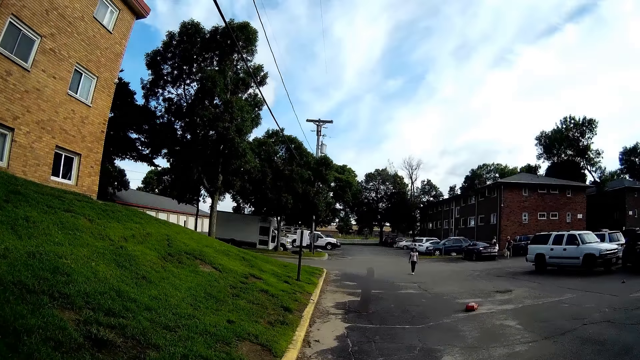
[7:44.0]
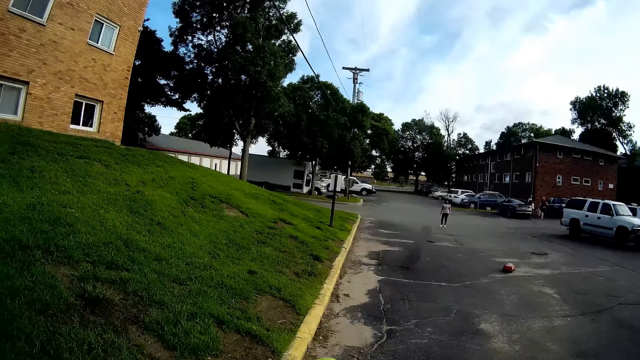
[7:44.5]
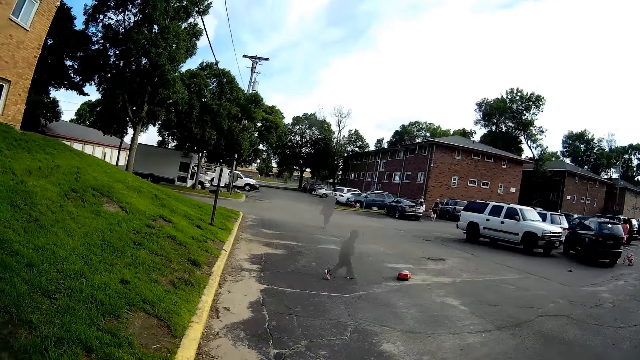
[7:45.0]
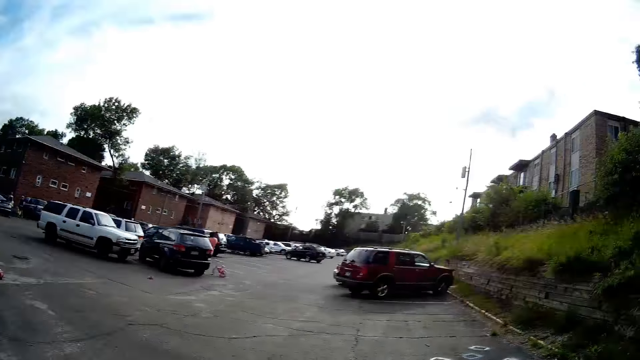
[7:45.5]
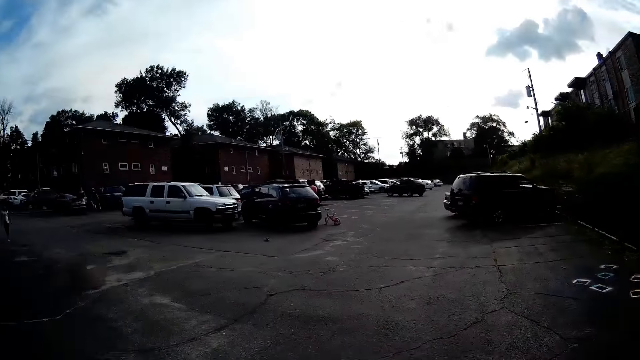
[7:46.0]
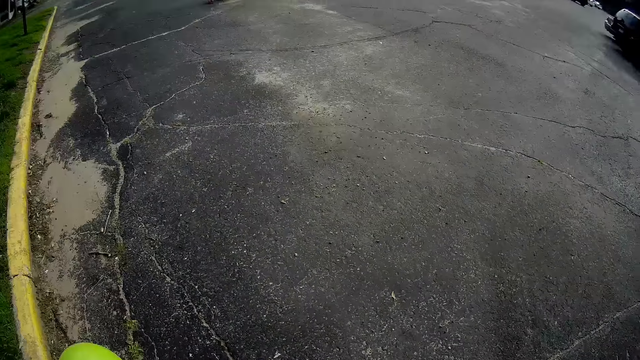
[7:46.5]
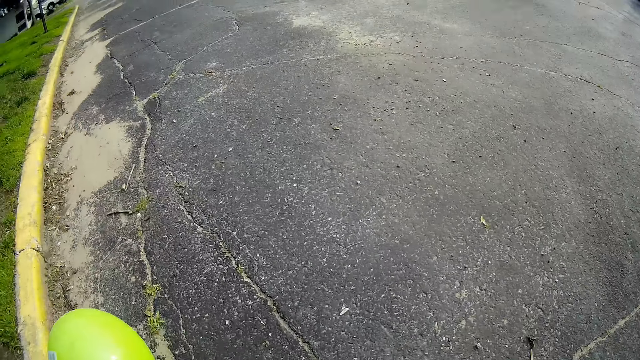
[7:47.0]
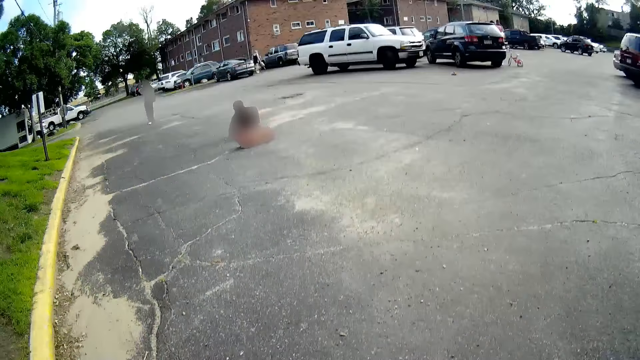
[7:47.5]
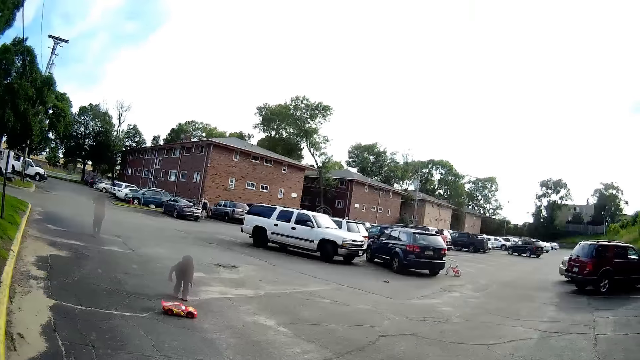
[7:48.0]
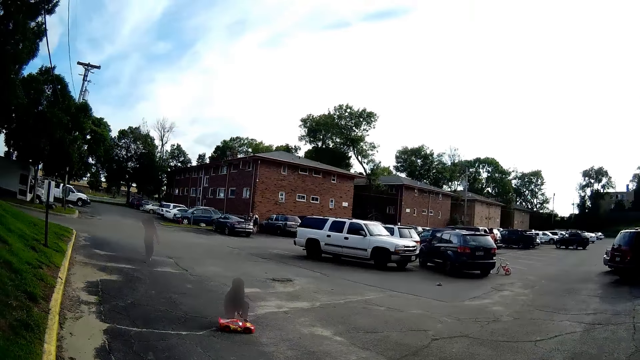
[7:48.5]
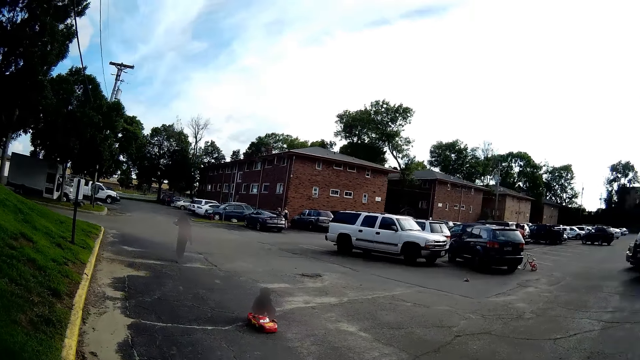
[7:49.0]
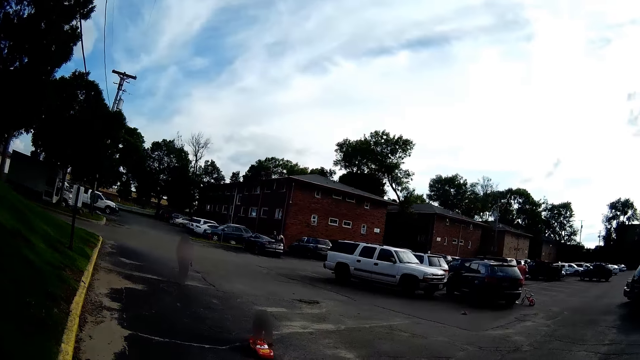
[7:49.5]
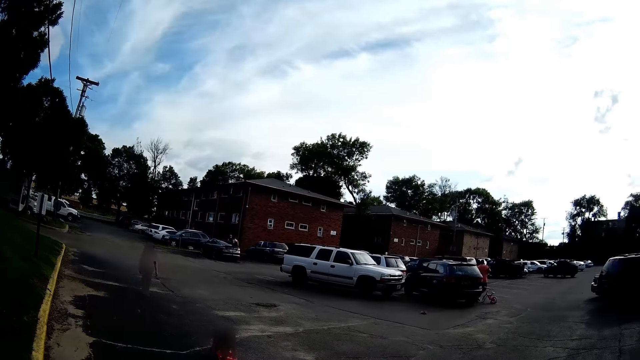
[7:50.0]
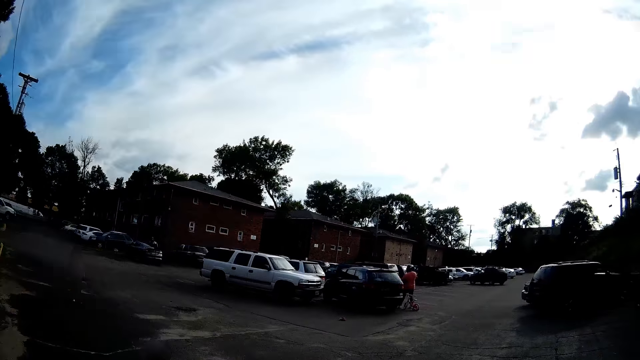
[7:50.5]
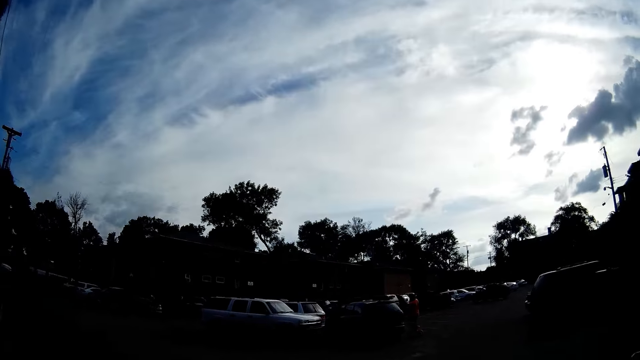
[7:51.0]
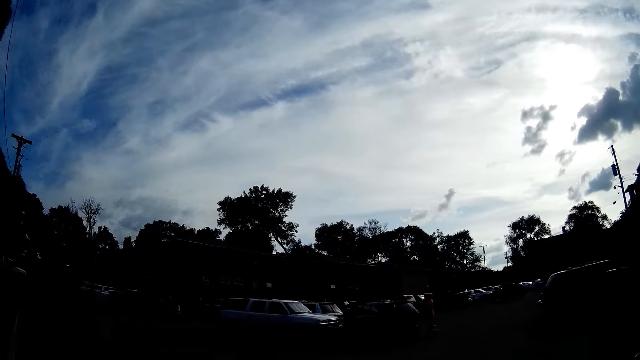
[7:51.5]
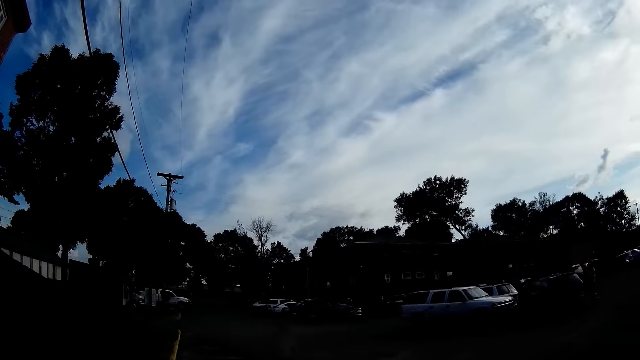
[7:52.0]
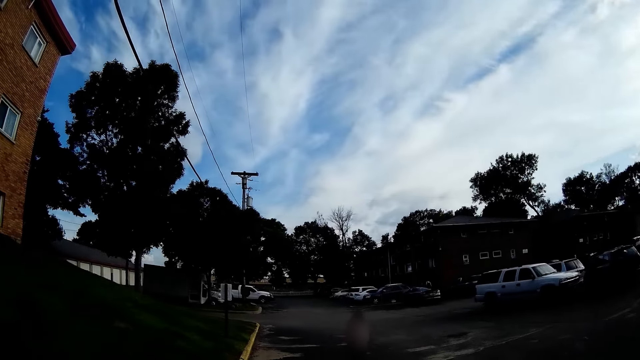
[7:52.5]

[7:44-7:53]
A boy runs towards his toy car. The camera wearer talks to the boy. The boy moves his toy car across the ground with his hands. The camera wearer talks to the boy. The boy moves his toy car across the ground with his hands.

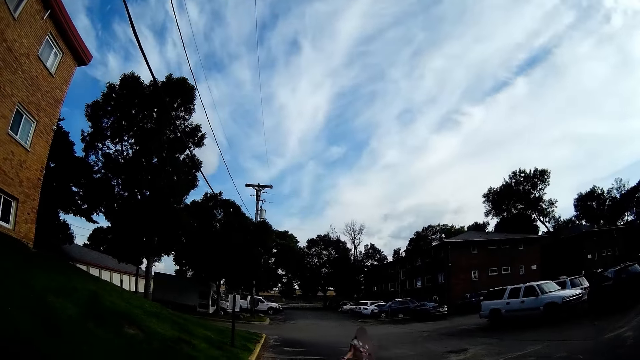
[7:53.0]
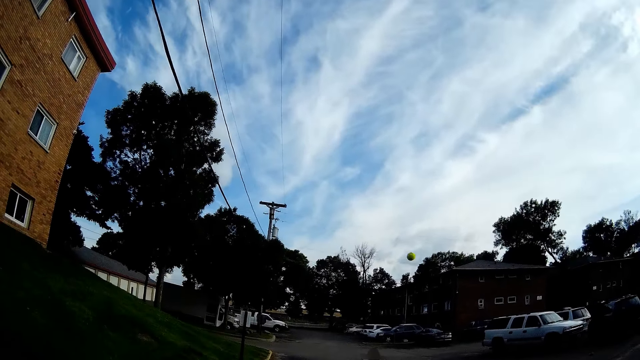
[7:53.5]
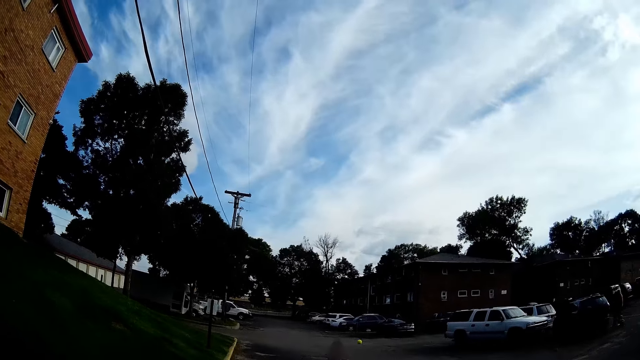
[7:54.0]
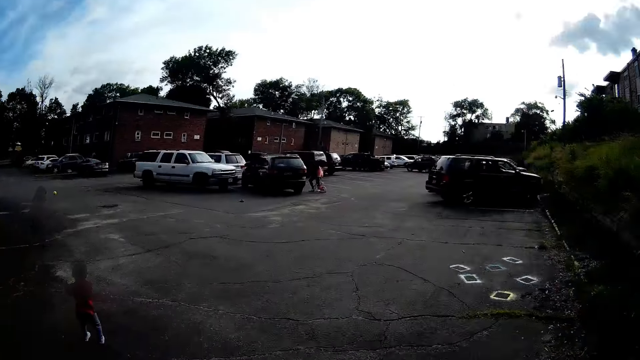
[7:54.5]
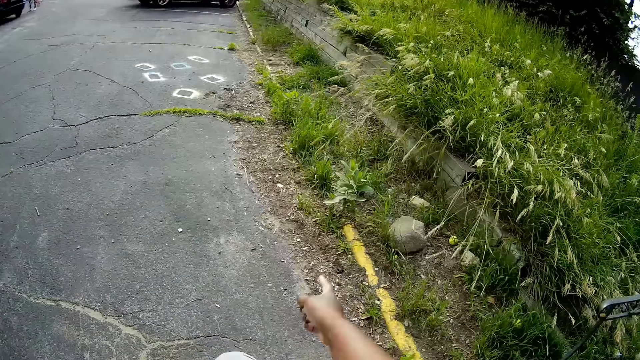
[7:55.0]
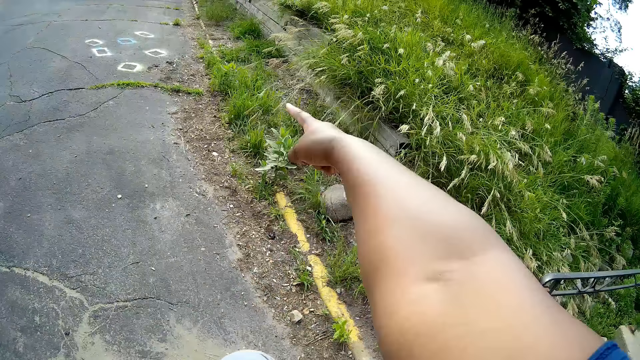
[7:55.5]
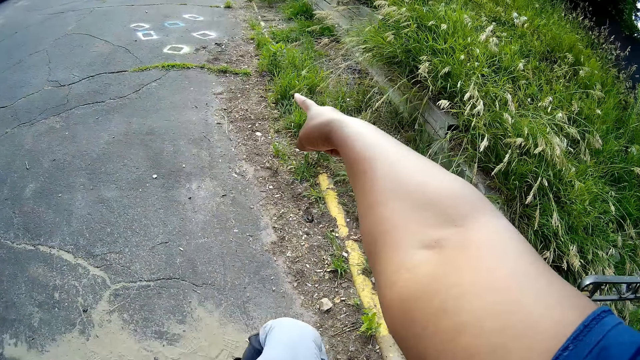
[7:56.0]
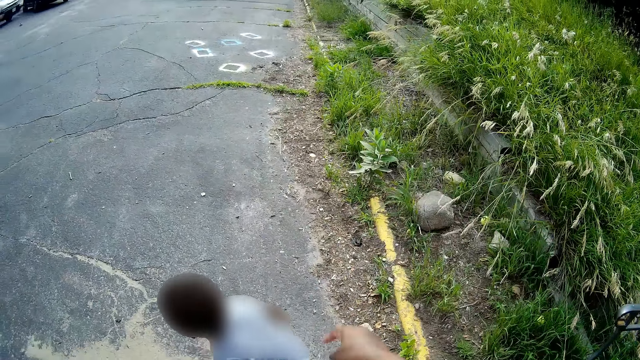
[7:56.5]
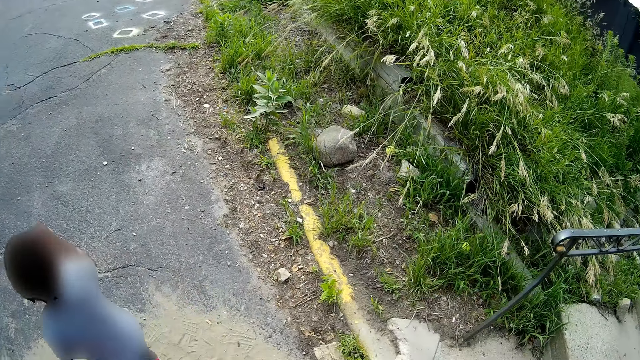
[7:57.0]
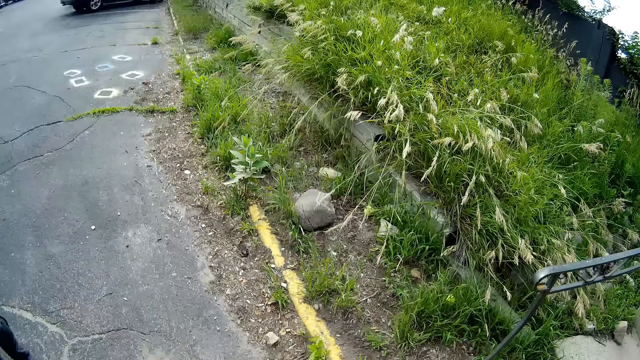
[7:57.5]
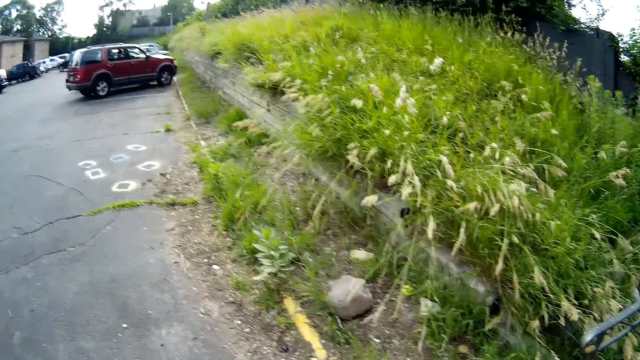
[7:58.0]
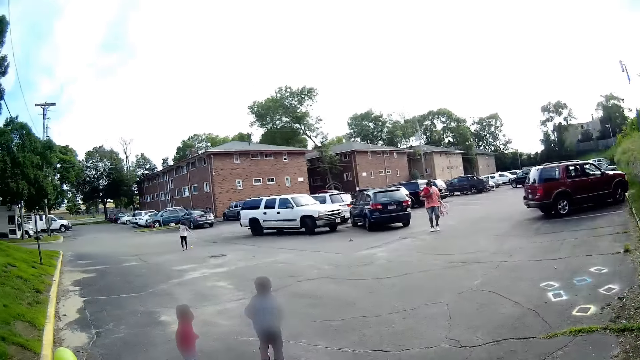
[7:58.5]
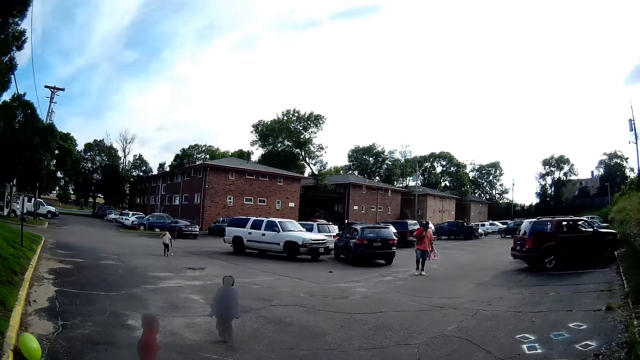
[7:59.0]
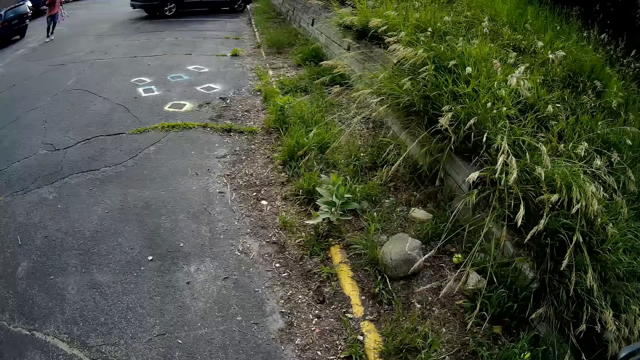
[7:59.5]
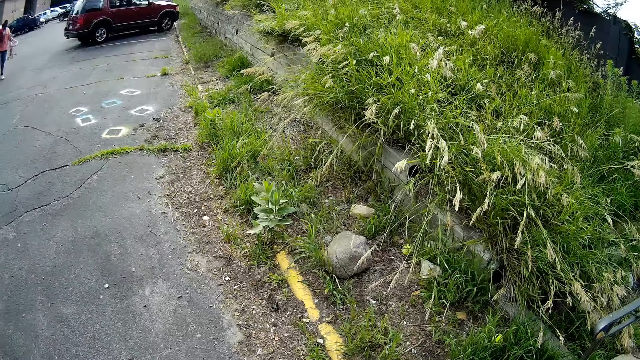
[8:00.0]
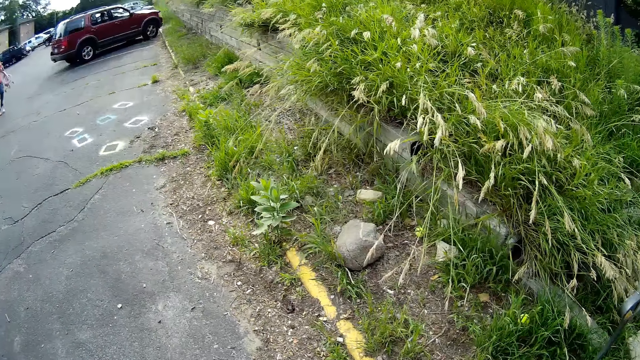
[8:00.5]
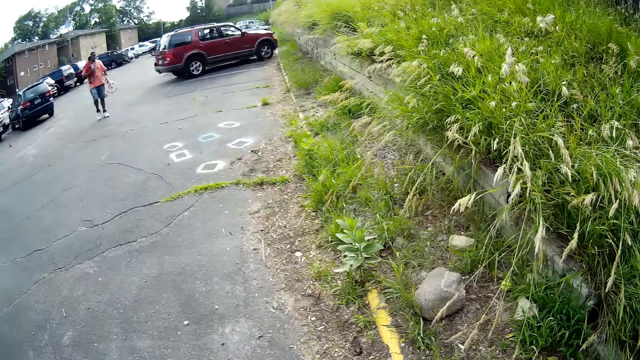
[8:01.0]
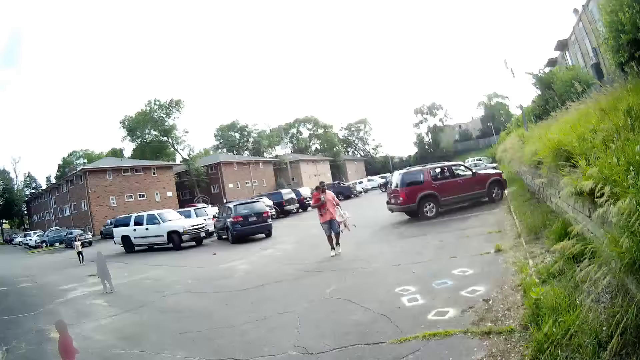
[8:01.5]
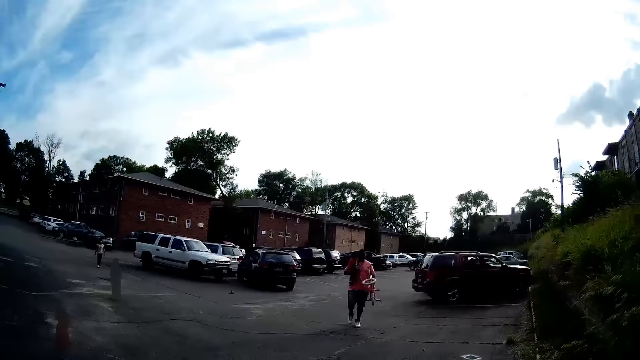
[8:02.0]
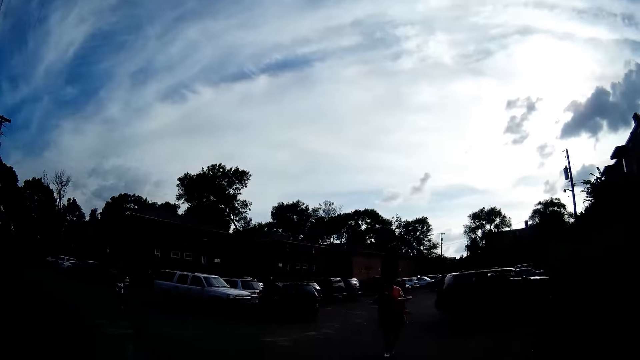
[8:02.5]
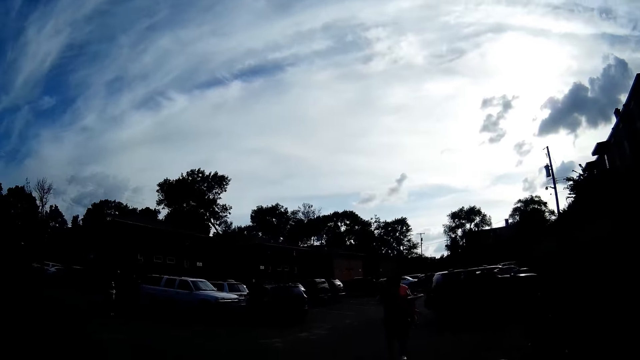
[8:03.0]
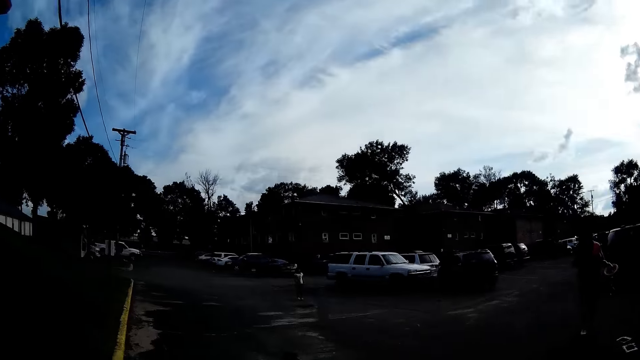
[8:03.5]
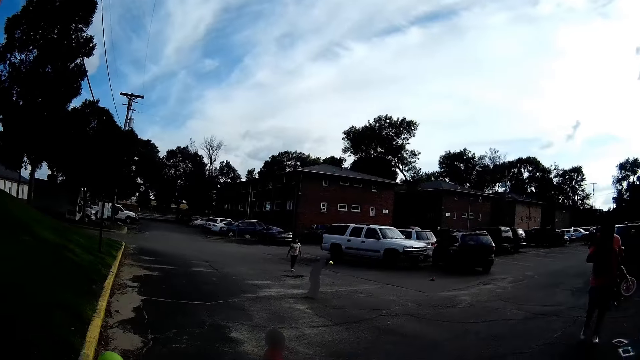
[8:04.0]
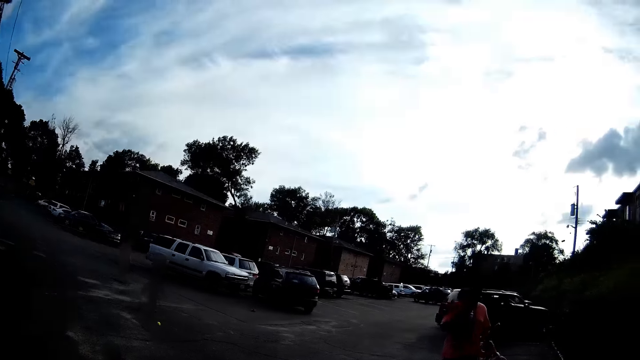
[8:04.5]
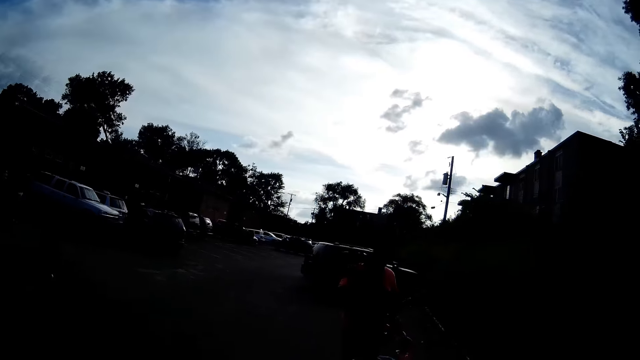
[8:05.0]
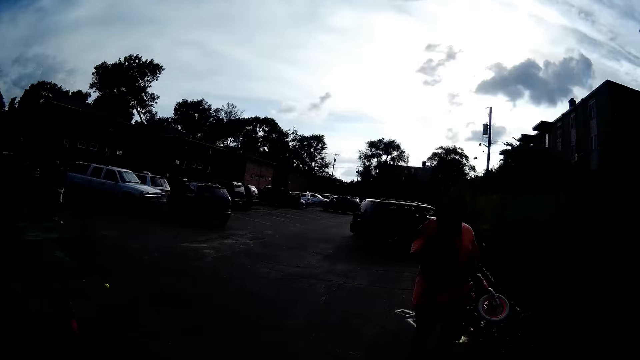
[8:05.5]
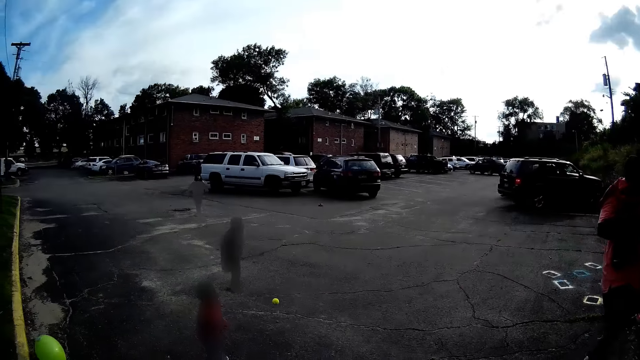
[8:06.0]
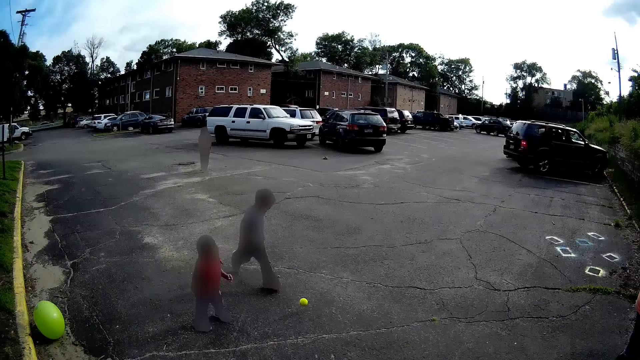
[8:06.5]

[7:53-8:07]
The camera wearer throws the ball to a girl with her right hand. She talks to a boy. She points on the ground. The boy runs towards the girl. The camera wearer looks around. A man walks towards the camera wearer. The boy runs after the ball.
